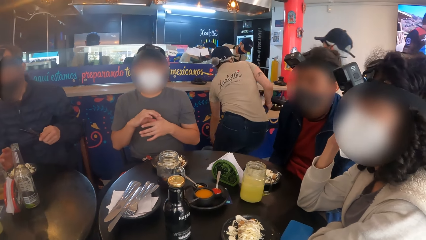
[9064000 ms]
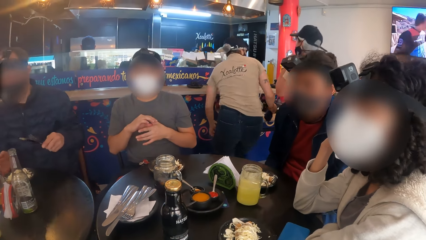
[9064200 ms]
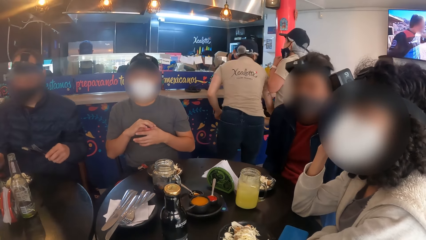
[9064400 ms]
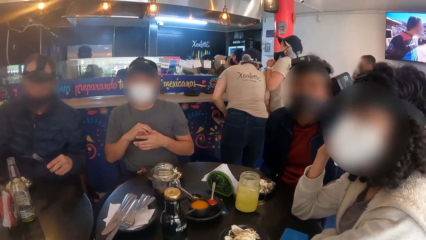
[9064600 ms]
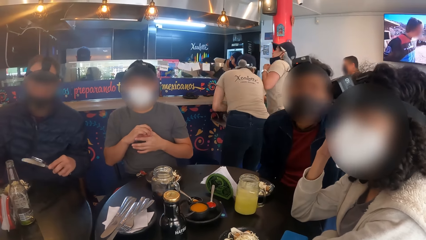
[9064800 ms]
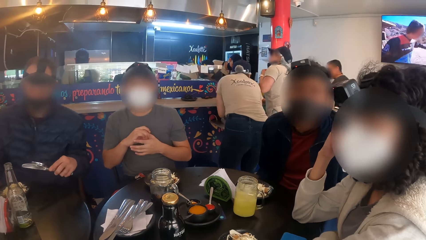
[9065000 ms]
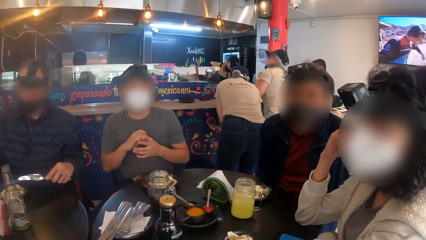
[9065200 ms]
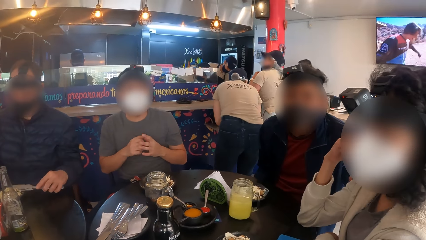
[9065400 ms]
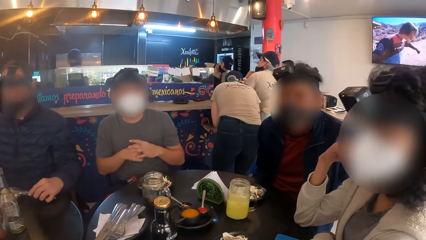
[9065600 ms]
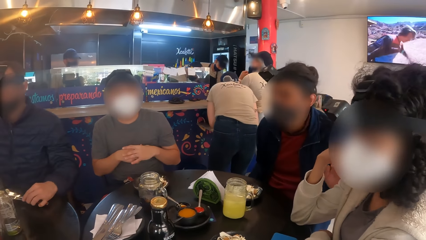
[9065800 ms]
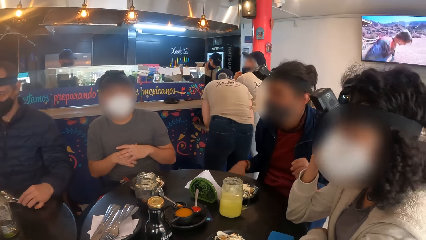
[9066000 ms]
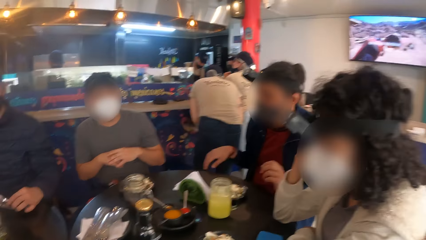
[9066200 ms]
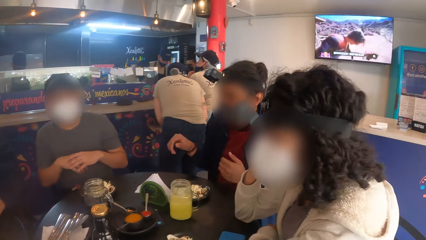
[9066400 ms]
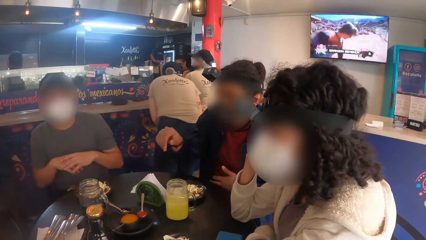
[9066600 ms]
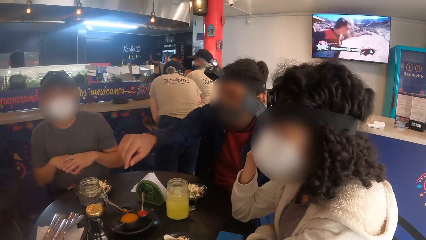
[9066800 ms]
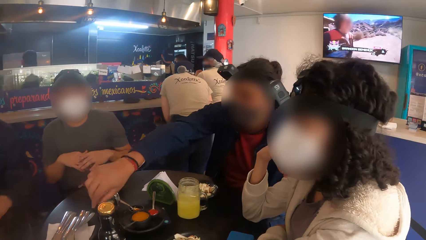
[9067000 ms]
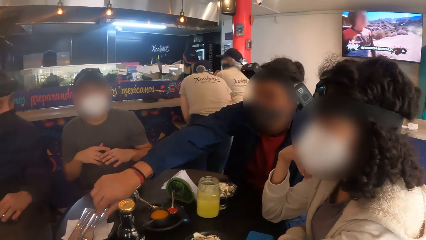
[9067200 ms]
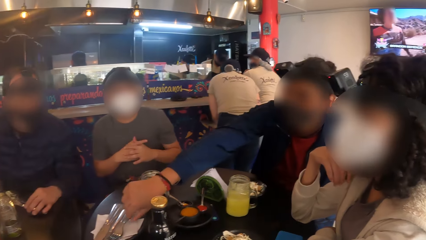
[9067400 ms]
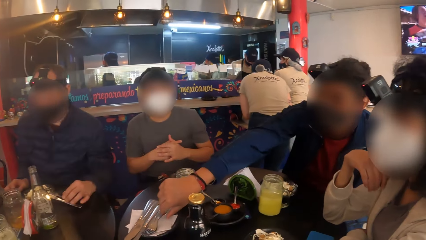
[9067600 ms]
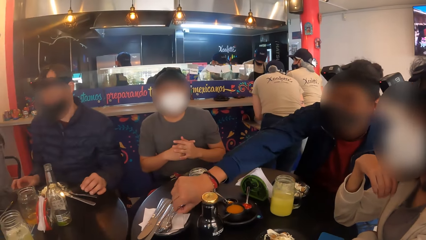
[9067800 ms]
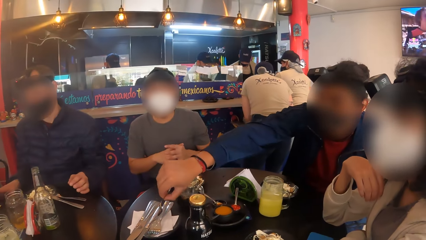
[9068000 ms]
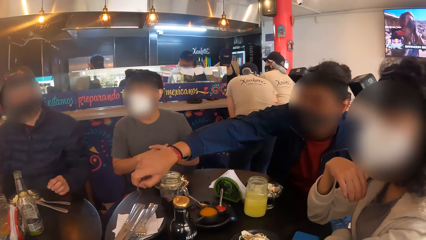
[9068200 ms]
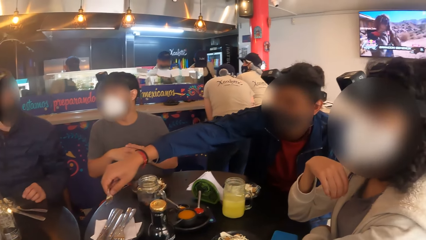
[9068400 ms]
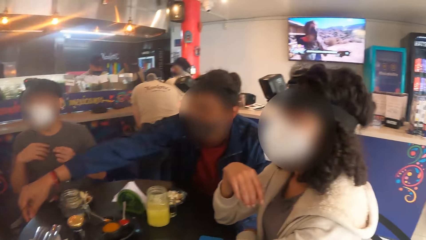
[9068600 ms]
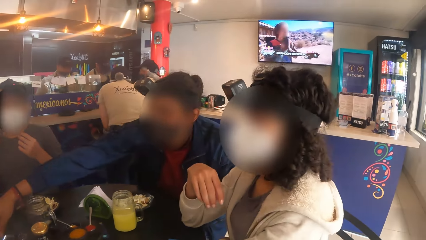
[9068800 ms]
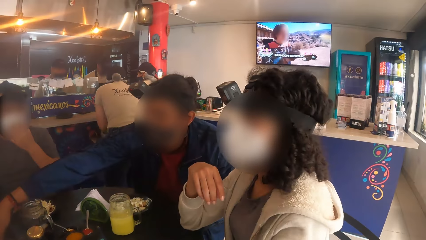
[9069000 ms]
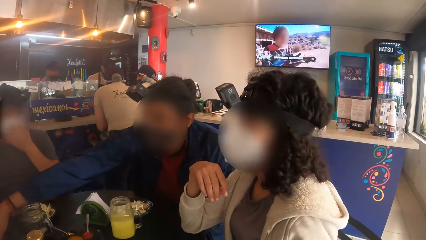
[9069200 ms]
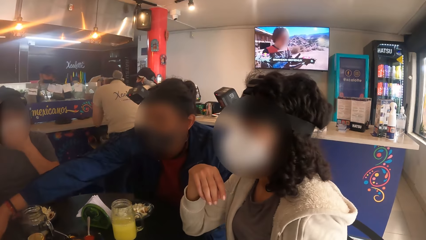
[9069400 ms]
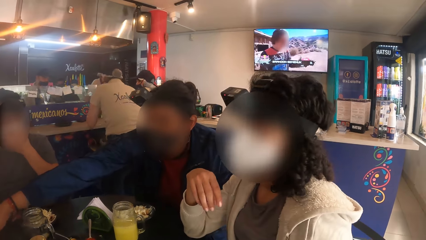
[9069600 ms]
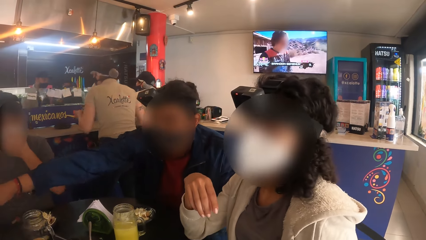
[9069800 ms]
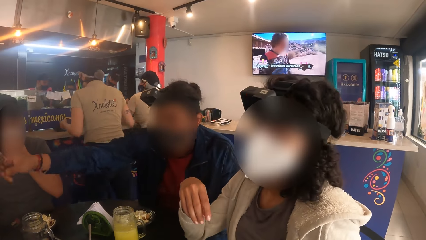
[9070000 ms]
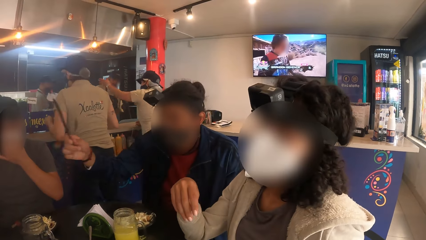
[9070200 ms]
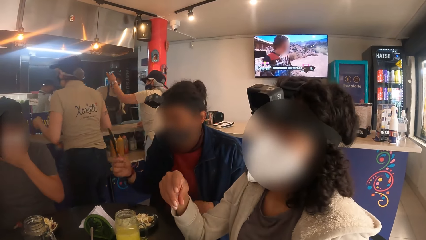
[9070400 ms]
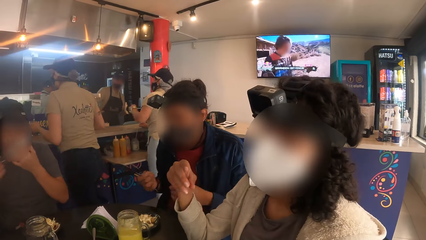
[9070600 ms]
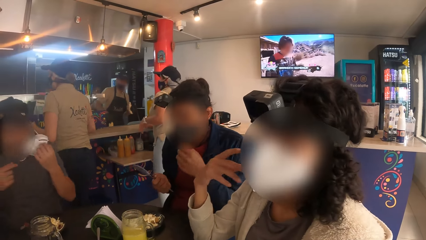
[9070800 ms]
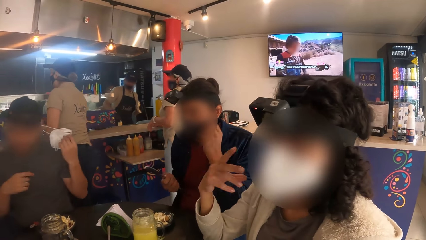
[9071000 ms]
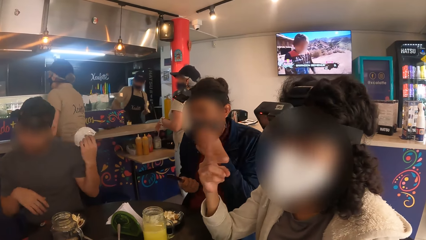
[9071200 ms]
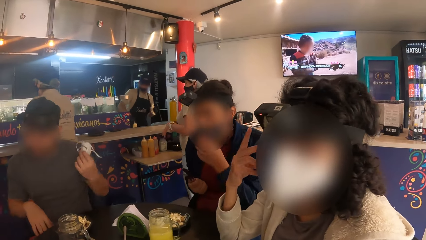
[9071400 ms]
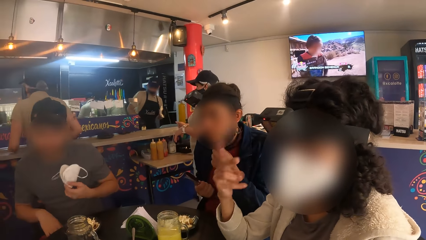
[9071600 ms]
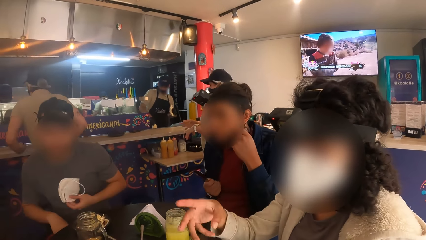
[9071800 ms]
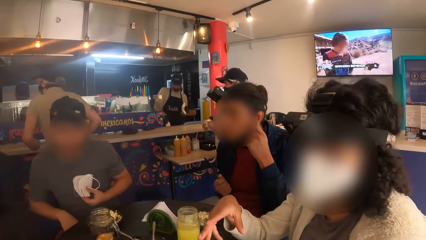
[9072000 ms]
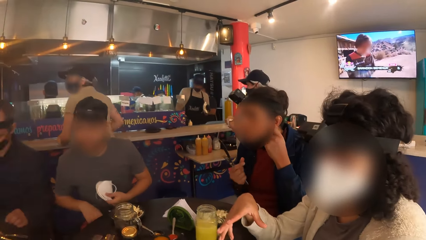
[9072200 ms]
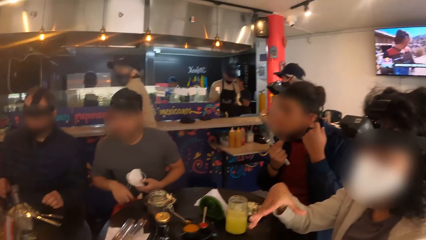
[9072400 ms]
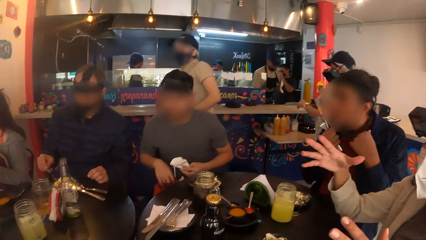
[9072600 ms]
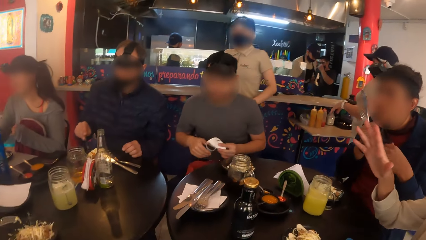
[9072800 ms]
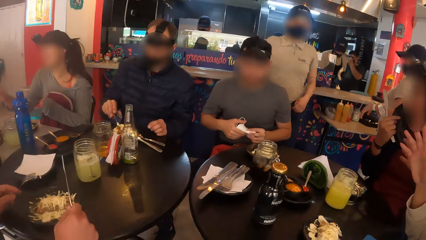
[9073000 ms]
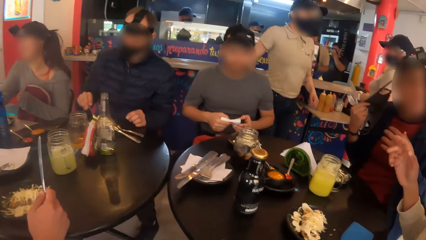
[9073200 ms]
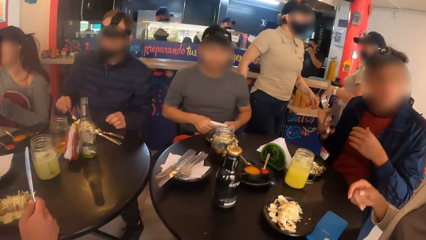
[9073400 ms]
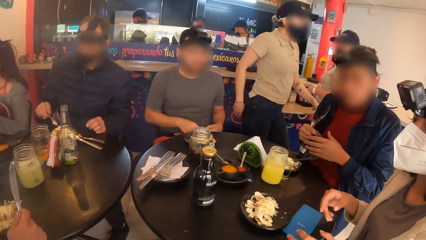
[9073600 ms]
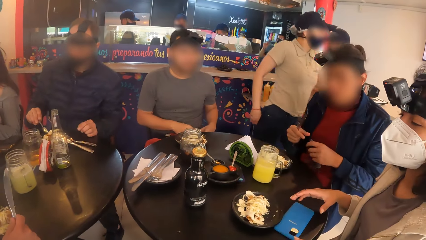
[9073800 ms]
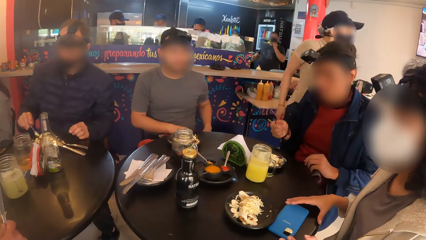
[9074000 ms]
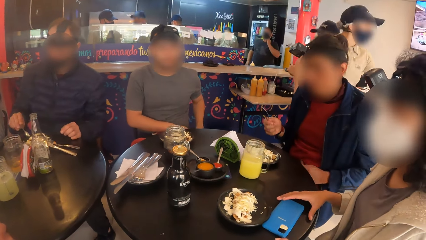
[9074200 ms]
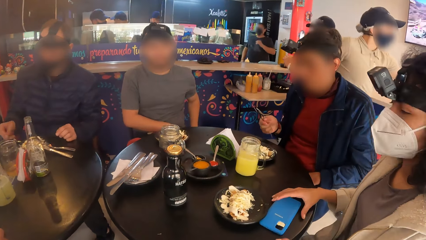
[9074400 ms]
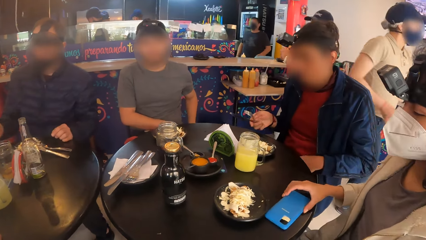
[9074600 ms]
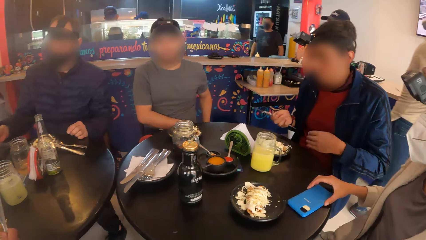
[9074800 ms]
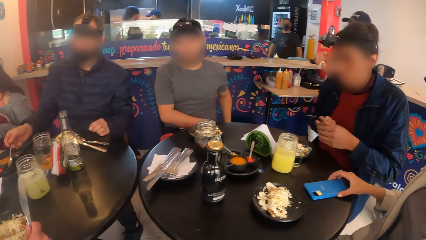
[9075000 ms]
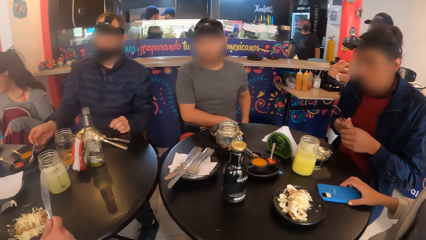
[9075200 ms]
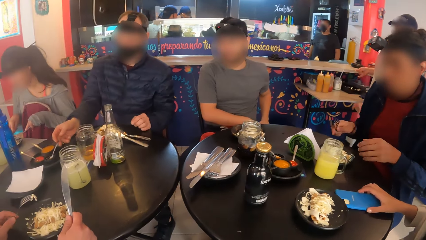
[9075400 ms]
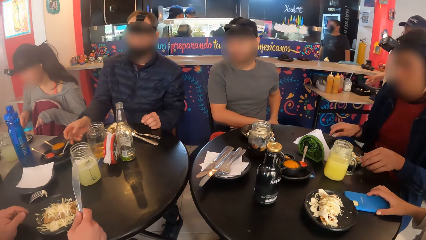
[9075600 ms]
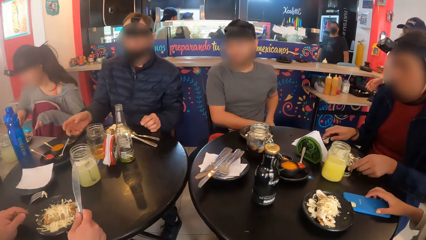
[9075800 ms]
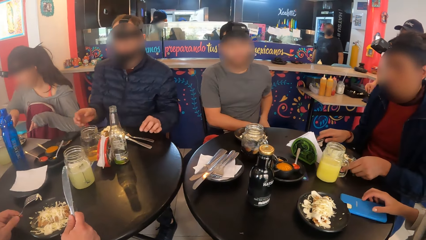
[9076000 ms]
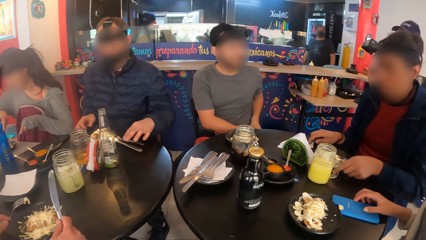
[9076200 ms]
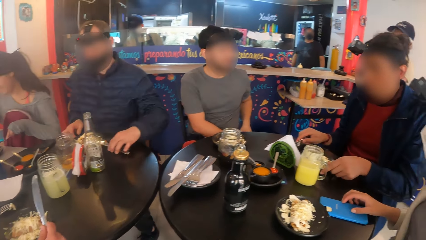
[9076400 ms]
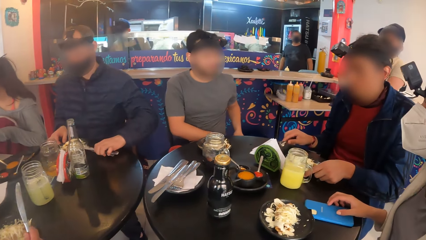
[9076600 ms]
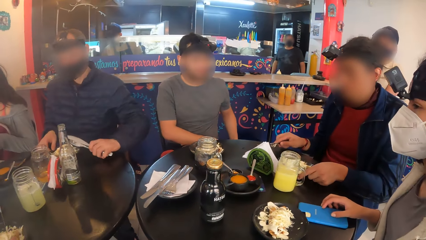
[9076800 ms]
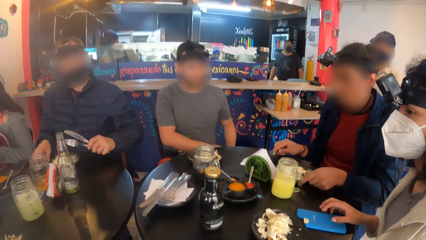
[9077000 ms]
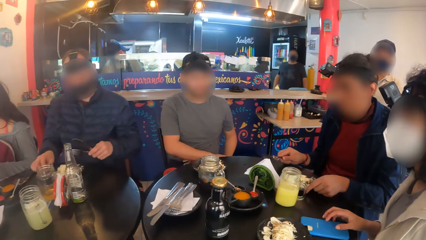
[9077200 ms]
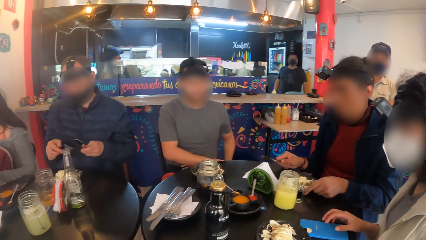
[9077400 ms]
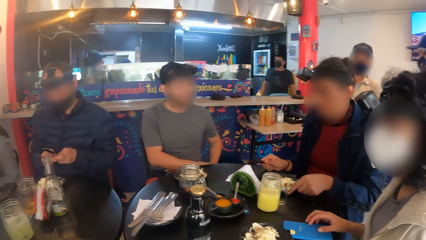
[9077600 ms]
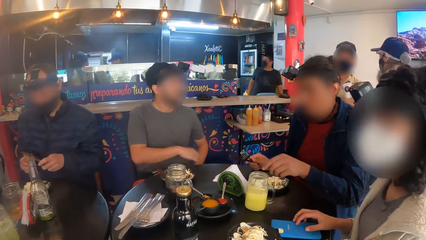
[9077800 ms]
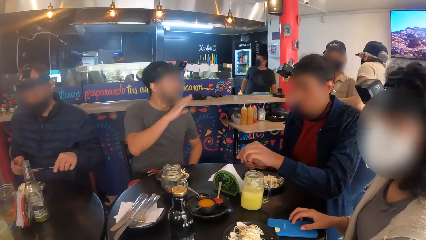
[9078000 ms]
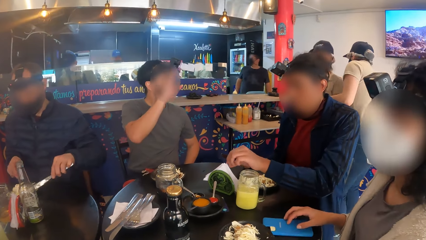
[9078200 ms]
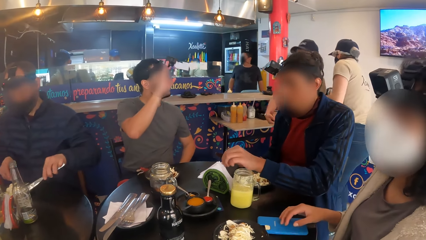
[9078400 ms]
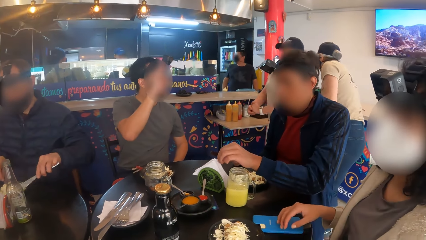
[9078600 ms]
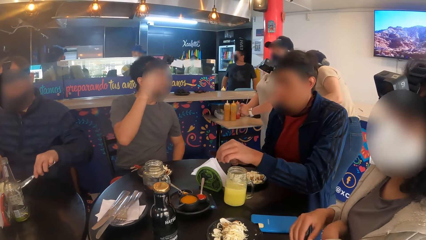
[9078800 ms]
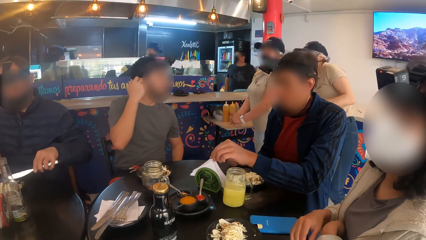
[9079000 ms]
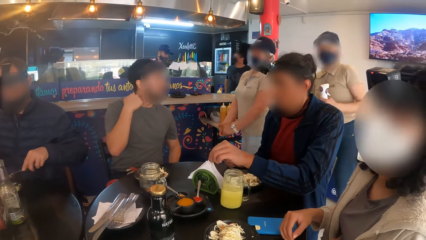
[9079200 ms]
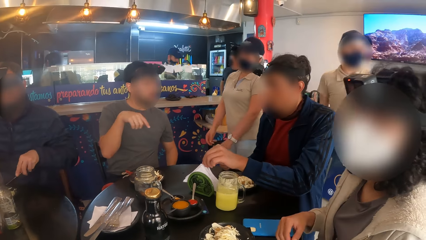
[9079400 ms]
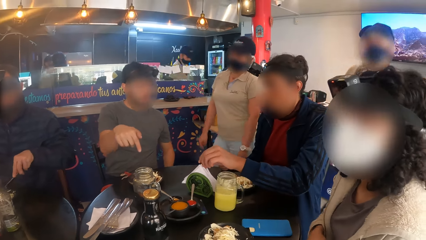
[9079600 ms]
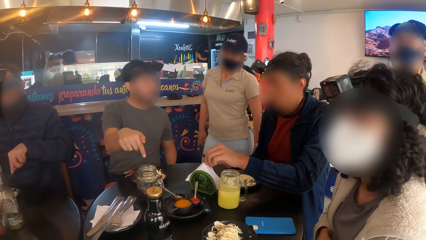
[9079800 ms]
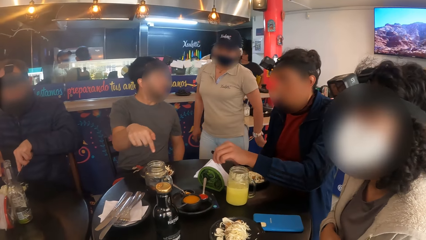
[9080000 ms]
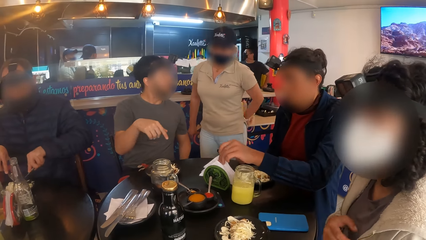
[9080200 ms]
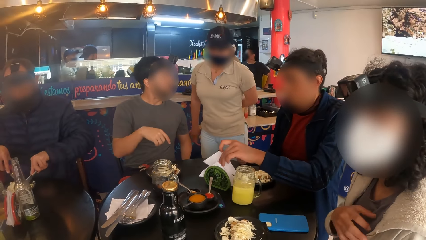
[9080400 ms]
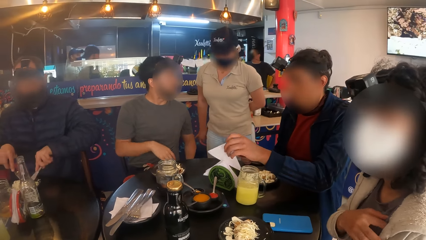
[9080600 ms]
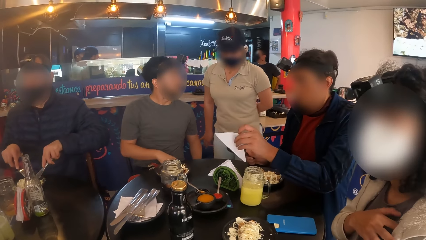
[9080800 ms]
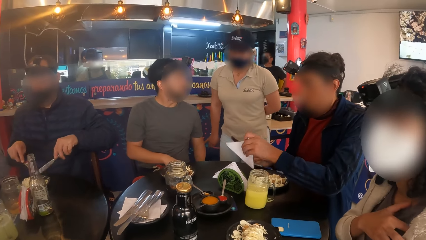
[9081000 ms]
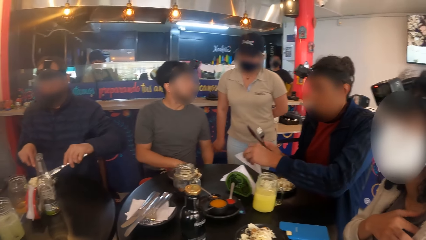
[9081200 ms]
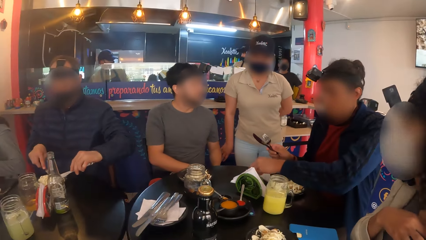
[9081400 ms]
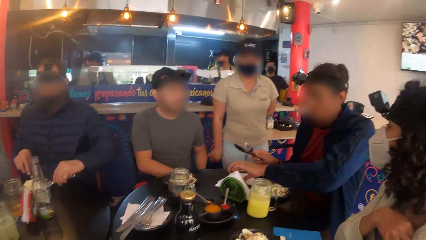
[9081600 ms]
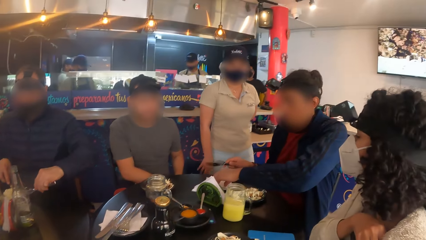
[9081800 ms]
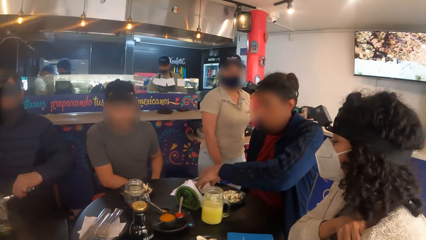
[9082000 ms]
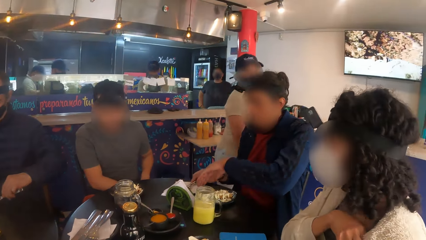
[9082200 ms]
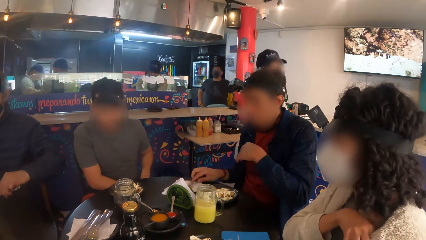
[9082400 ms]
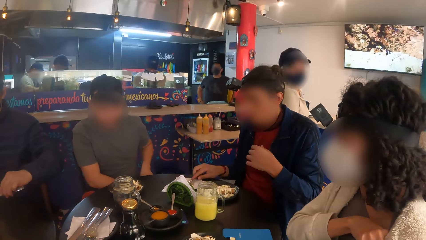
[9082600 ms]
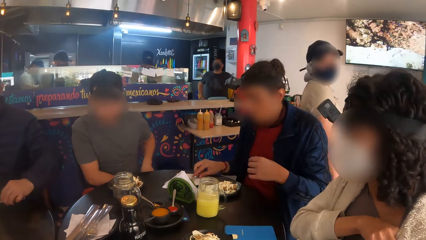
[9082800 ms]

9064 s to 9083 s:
The woman nods her head. A man picks cutlery from the table with his left hand. The woman adjusts a phone on the table with her right hand. Another man eats his food with both hands.
